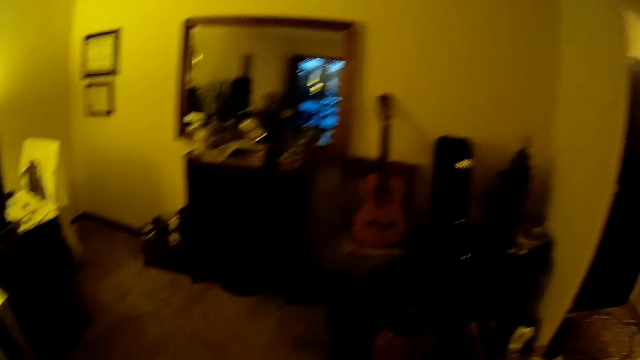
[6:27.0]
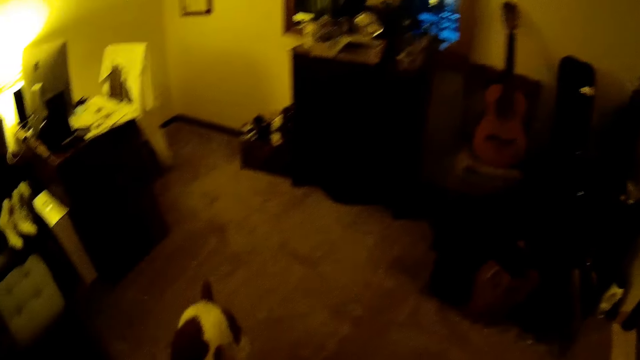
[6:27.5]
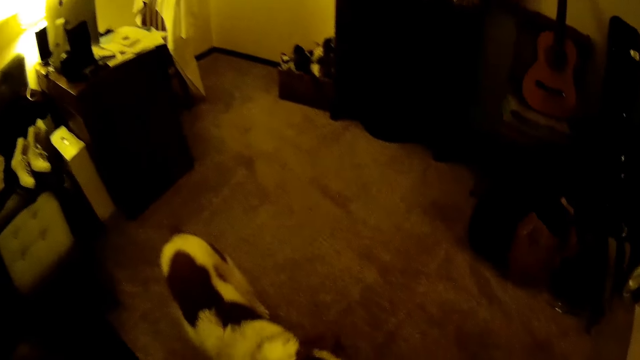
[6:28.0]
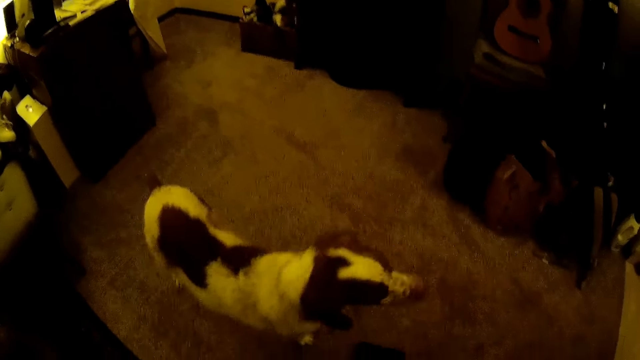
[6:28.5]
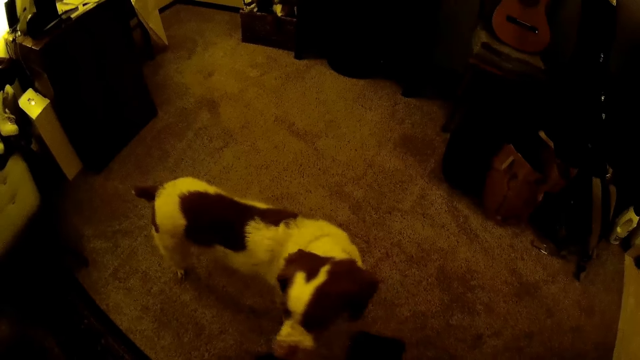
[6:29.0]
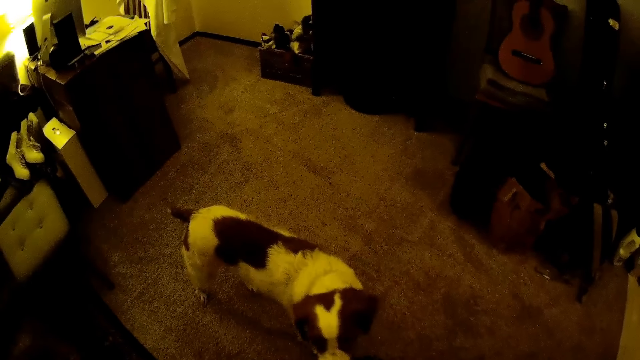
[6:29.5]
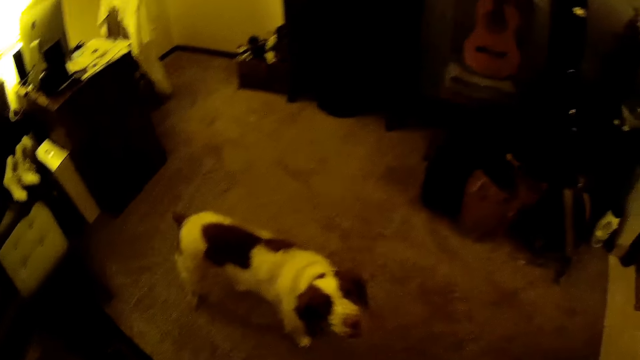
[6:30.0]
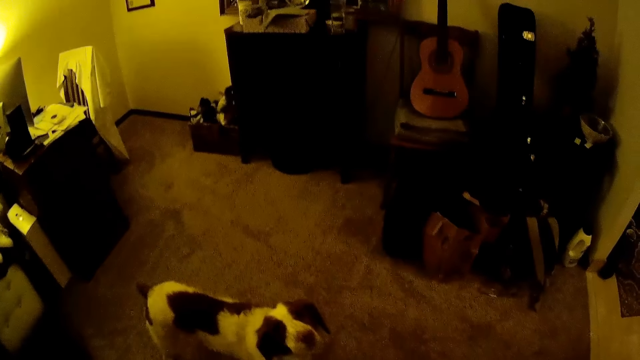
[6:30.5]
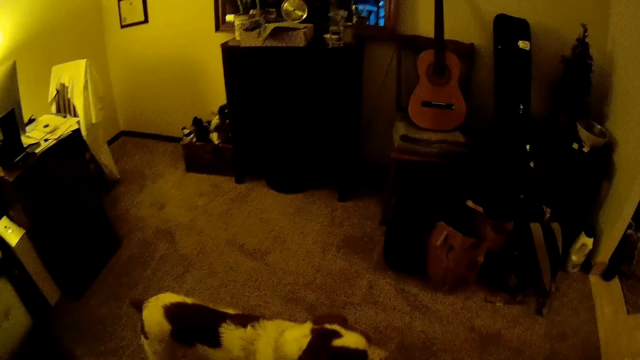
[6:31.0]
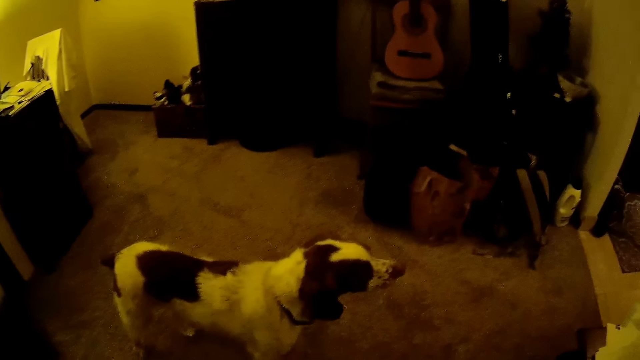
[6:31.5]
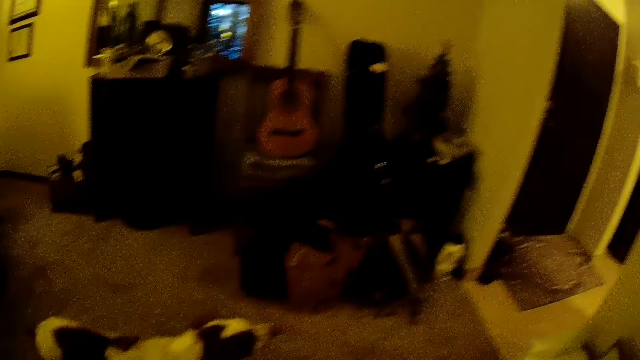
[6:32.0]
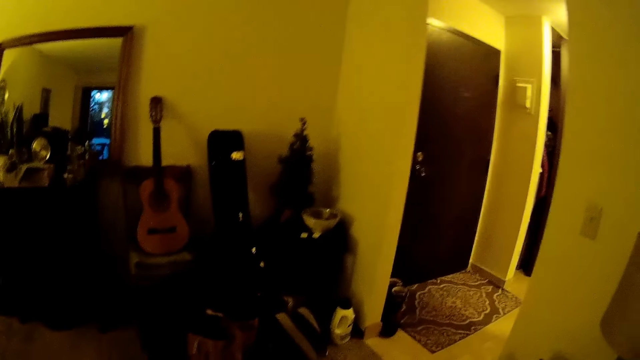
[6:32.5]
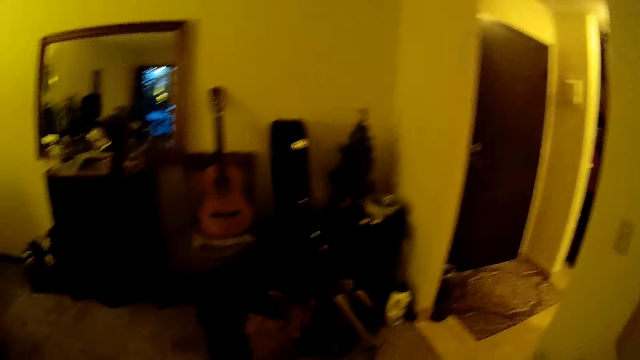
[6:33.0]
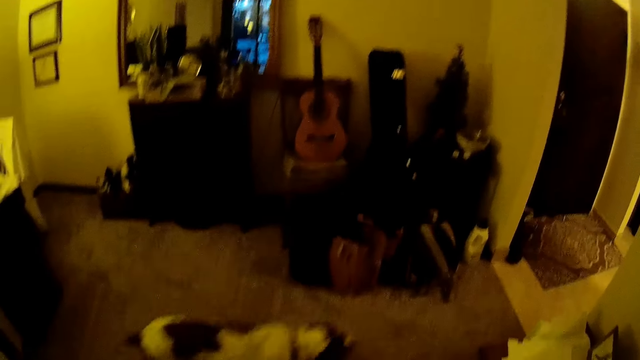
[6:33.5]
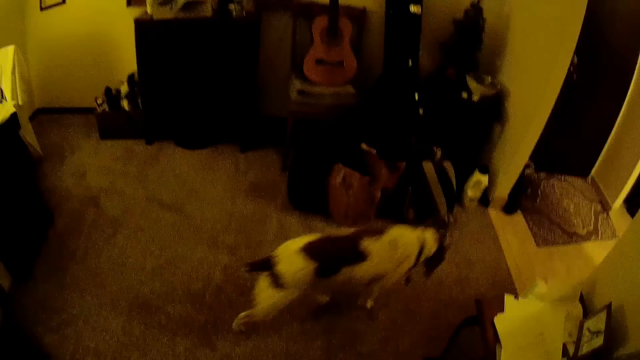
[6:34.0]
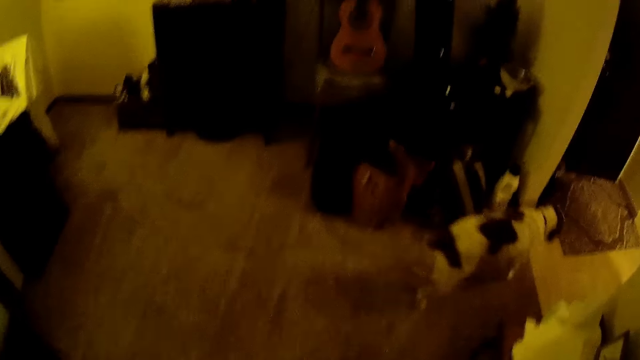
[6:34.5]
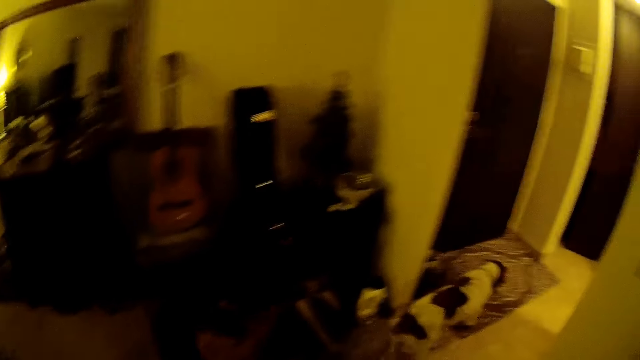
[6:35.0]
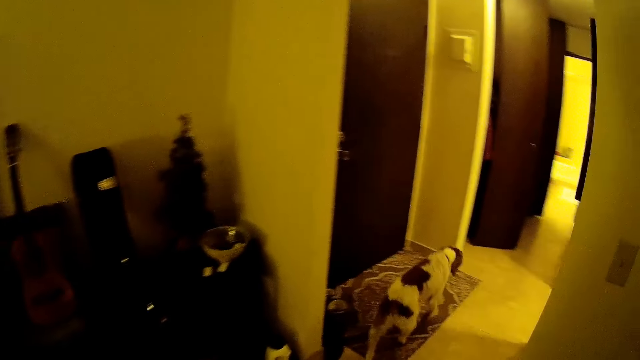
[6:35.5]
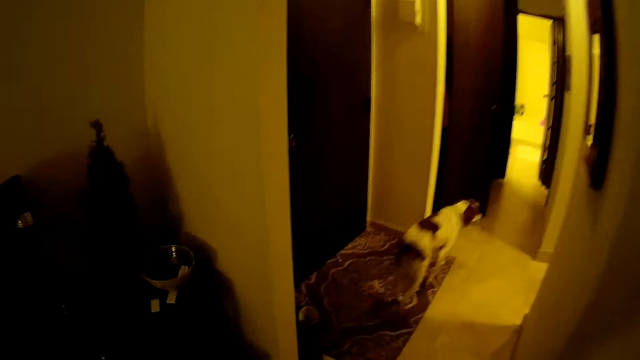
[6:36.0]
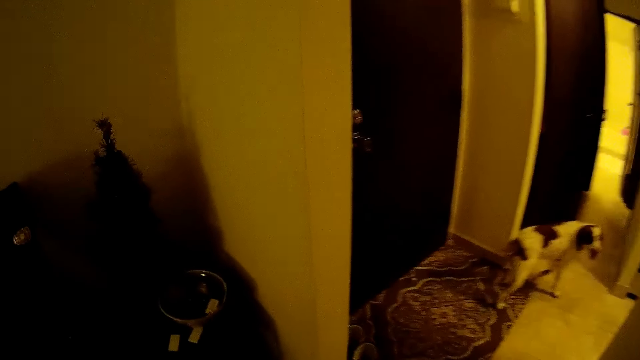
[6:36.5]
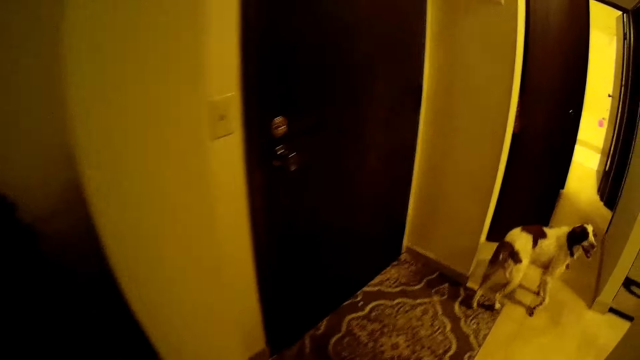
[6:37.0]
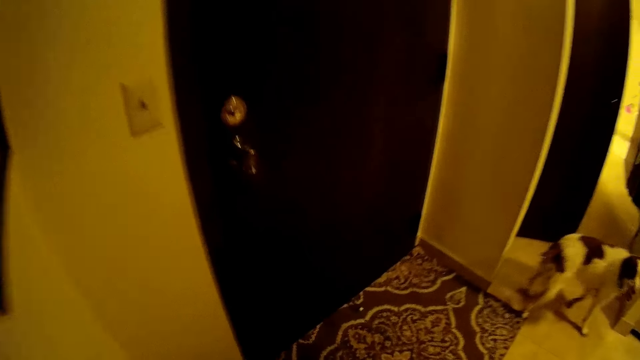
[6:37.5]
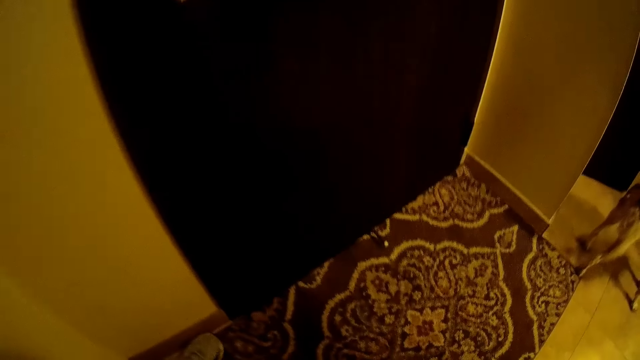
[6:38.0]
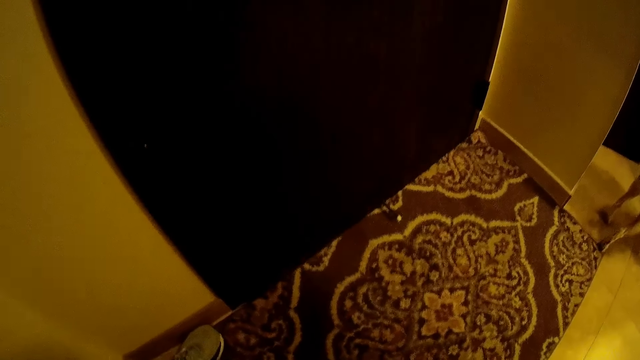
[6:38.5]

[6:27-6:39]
The camera wearer looks at the dog. They look around. They walk around.

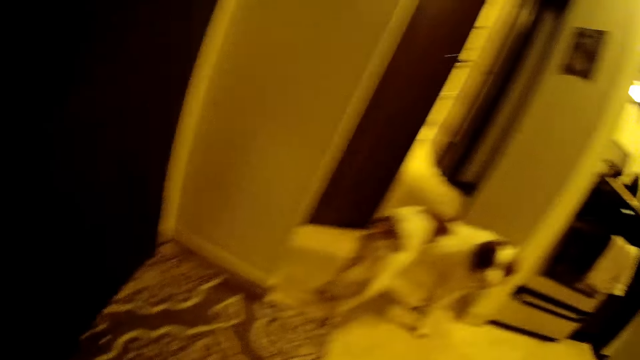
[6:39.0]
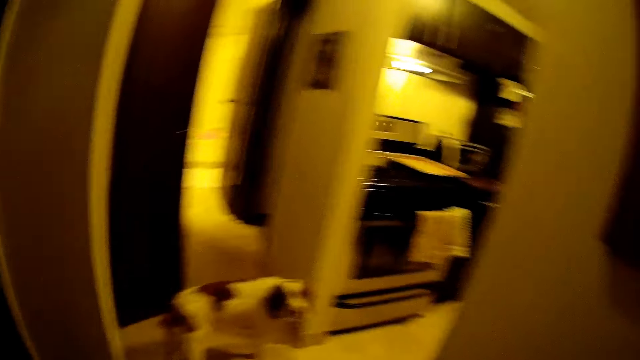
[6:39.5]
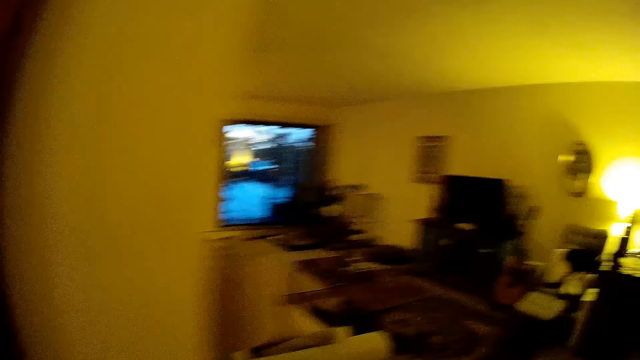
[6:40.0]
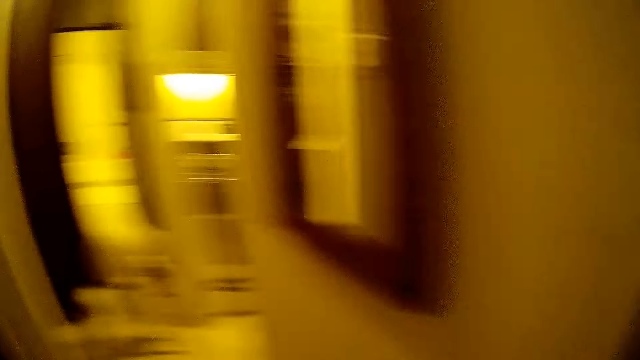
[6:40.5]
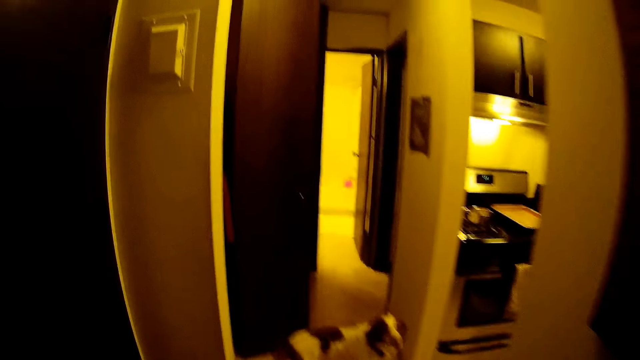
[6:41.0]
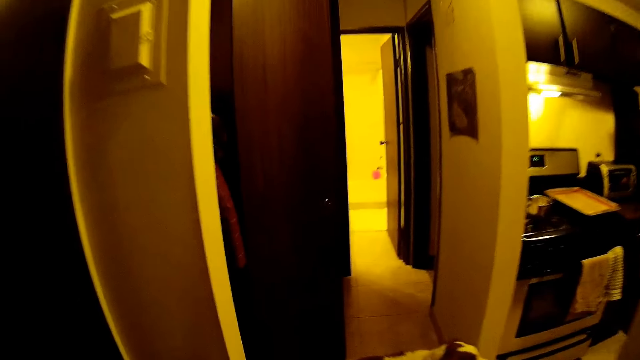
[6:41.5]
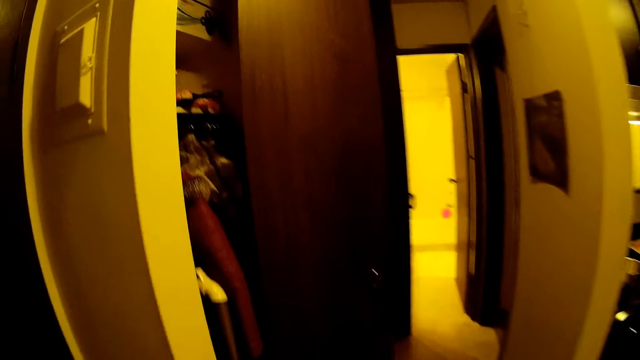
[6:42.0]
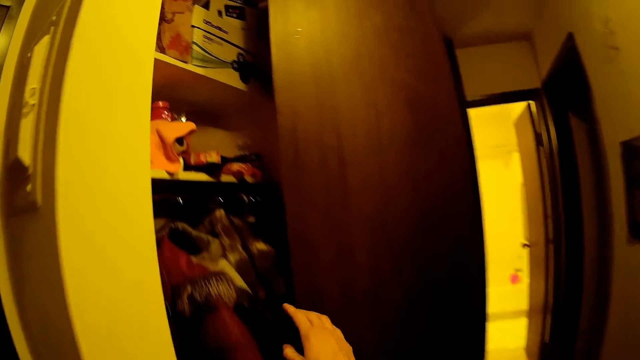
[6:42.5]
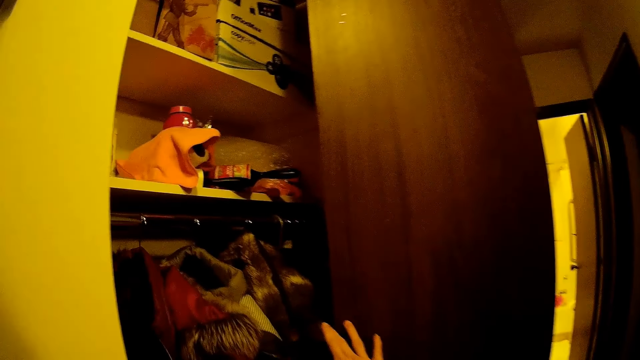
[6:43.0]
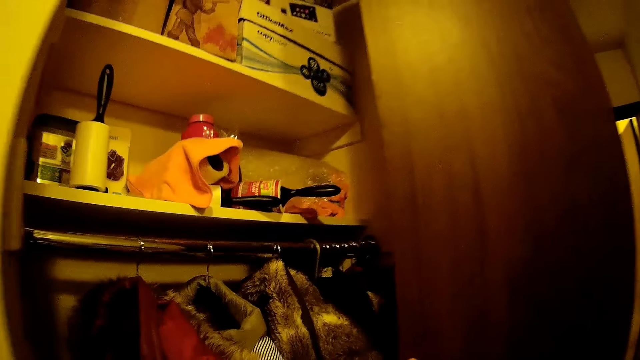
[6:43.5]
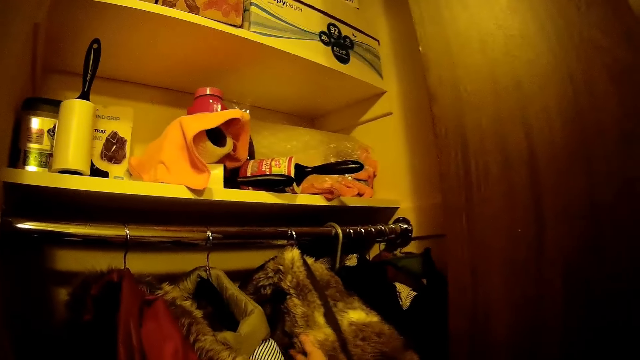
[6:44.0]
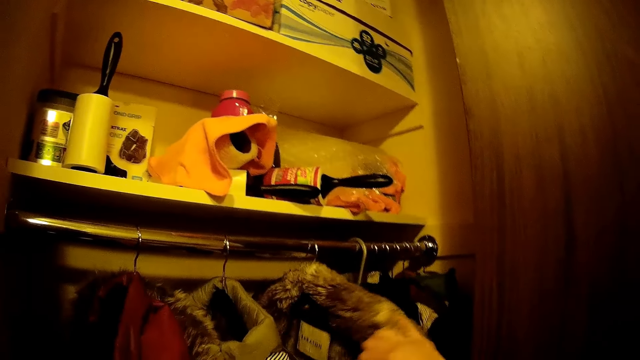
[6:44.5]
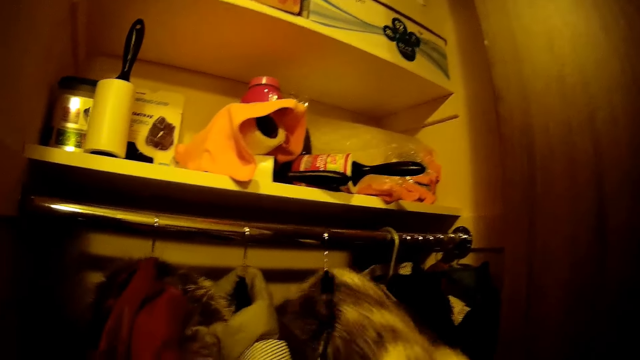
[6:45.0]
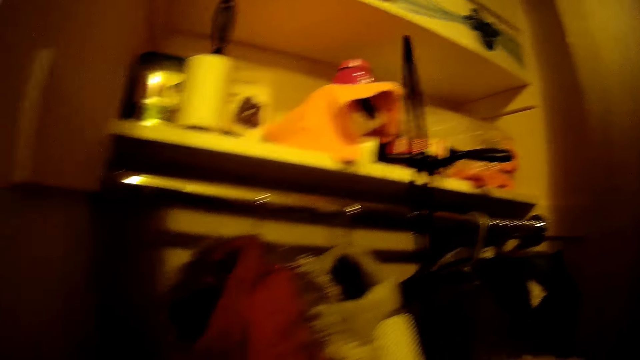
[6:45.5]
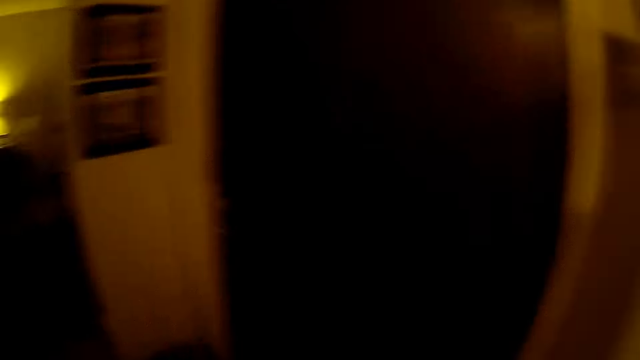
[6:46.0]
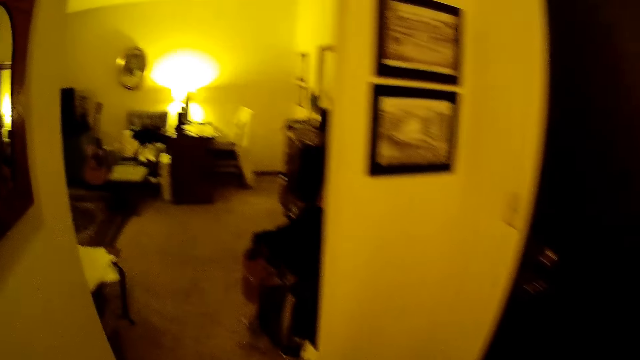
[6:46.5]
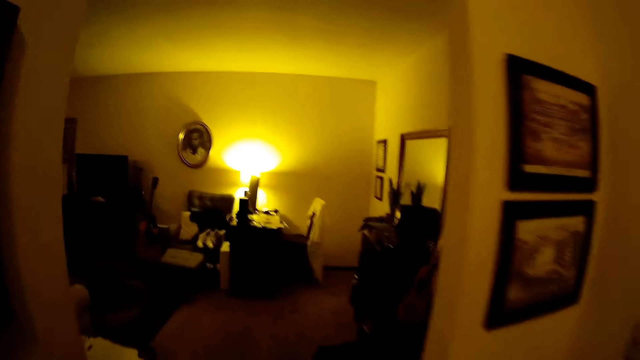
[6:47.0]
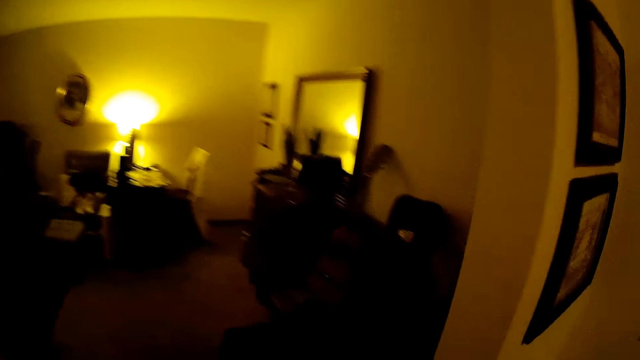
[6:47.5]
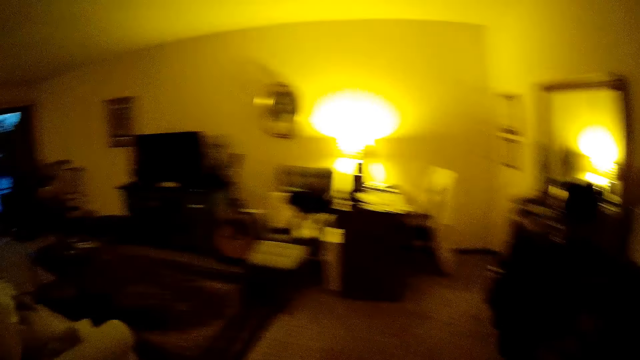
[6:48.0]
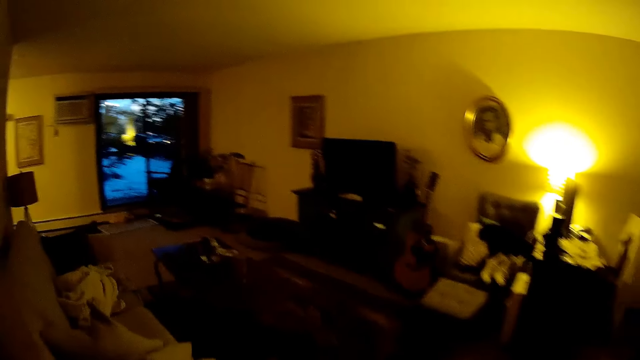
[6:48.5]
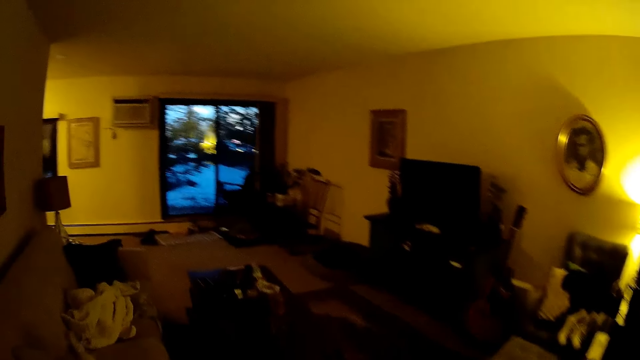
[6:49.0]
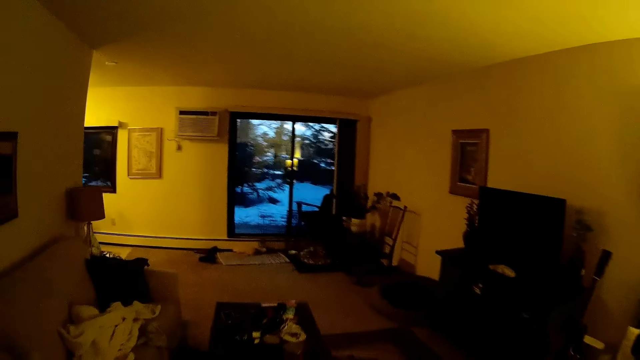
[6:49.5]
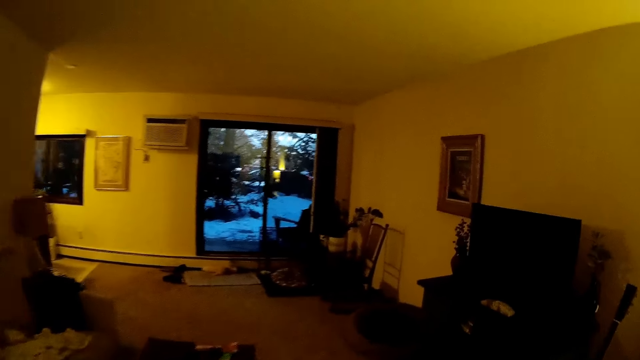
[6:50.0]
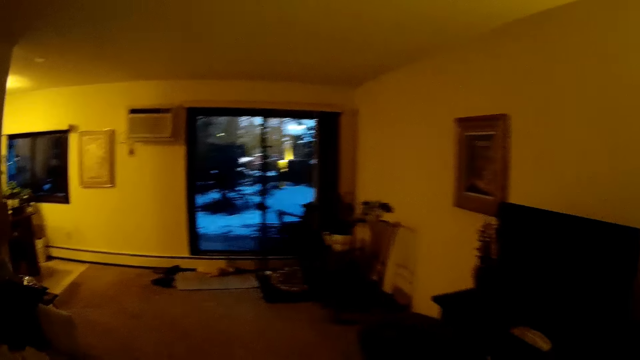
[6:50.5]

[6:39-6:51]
The camera wearer picks a jacket from the wardrobe with his right hand, from the hanger. He walks around.
